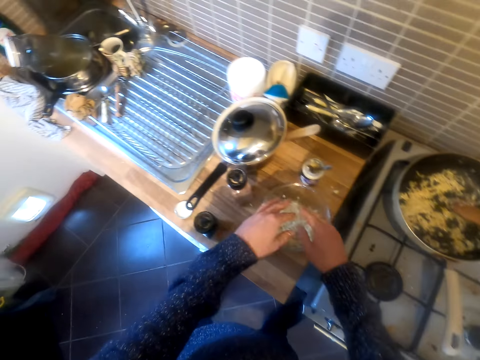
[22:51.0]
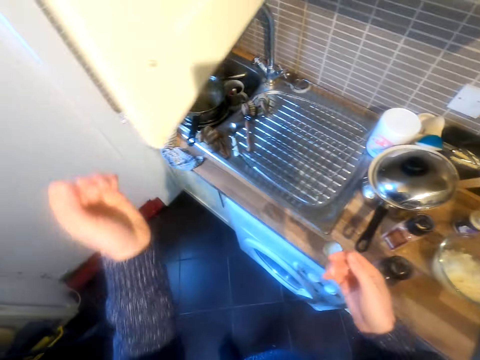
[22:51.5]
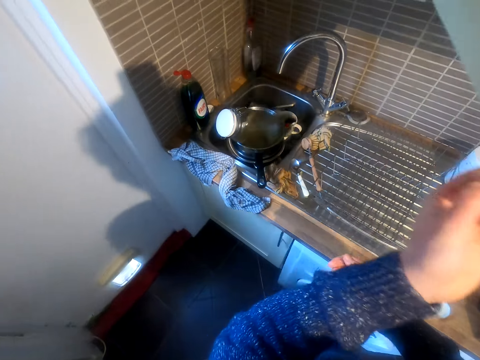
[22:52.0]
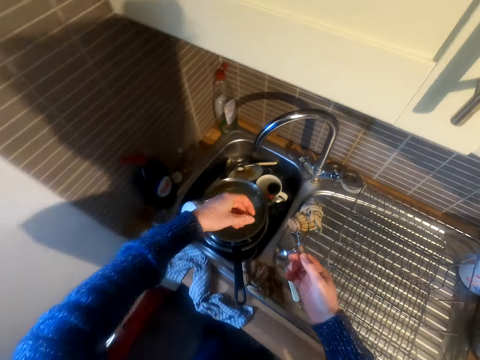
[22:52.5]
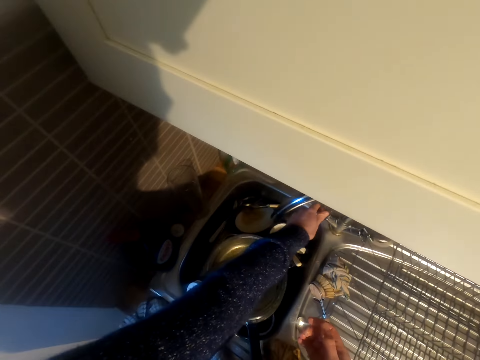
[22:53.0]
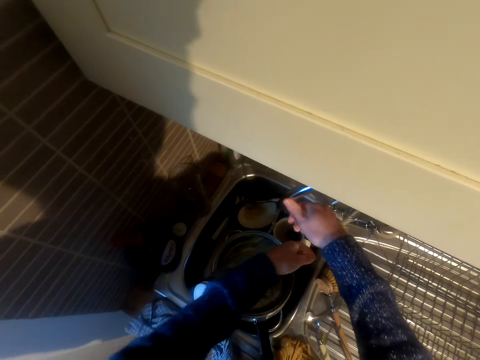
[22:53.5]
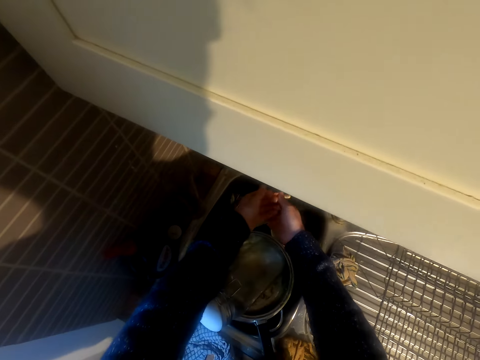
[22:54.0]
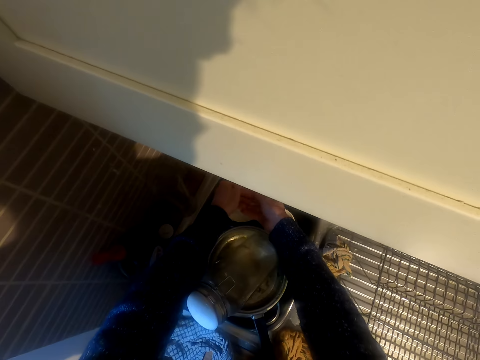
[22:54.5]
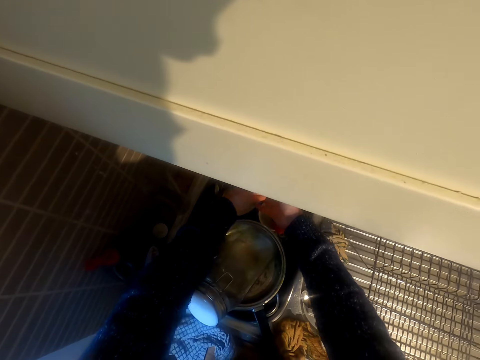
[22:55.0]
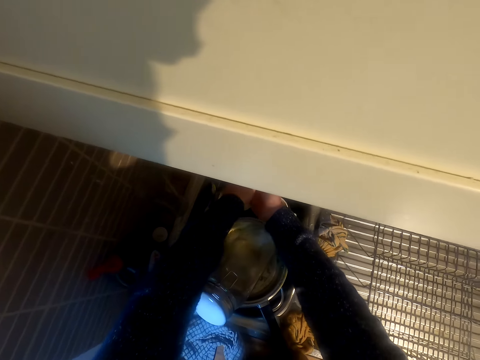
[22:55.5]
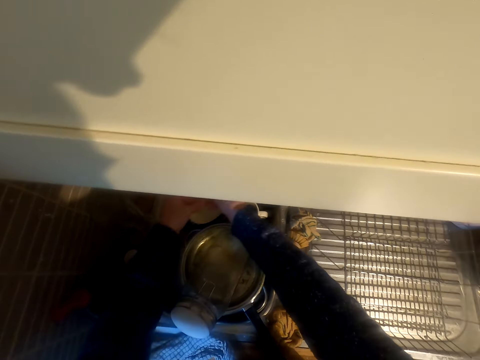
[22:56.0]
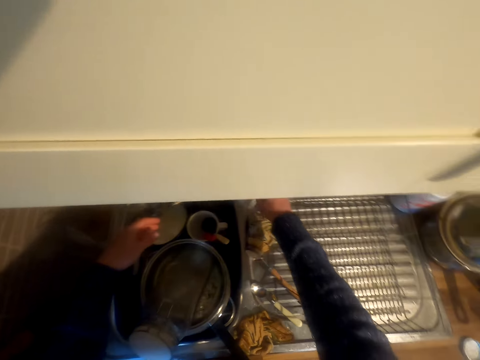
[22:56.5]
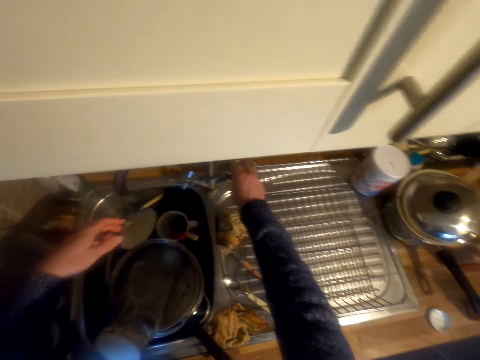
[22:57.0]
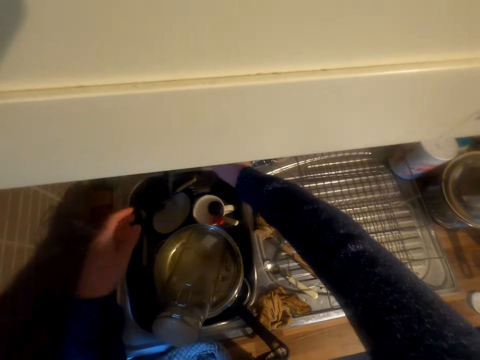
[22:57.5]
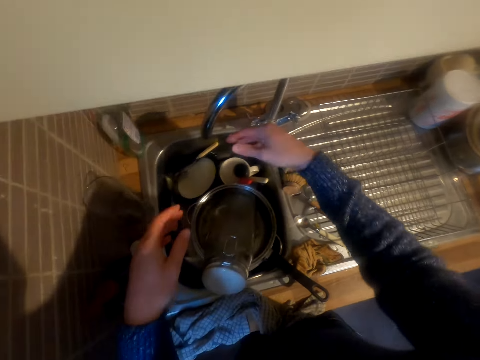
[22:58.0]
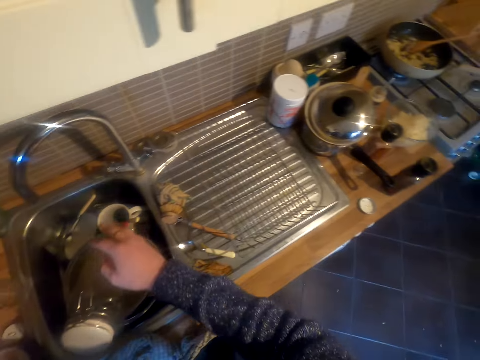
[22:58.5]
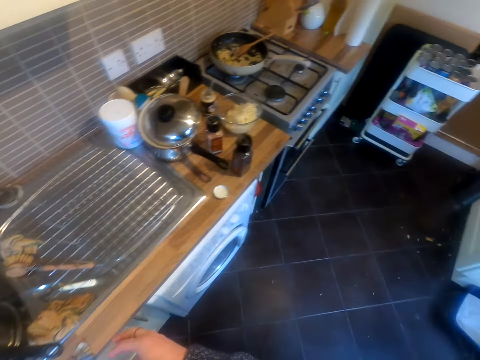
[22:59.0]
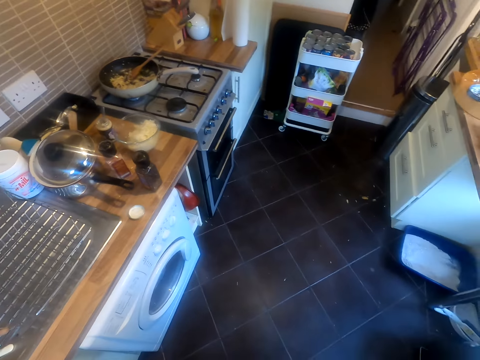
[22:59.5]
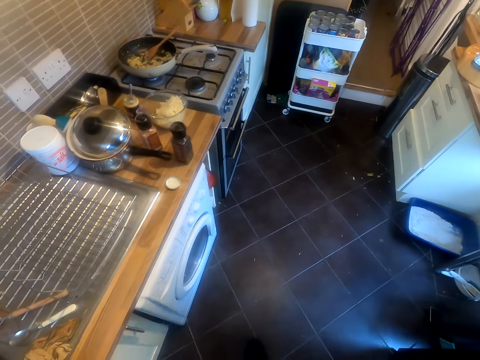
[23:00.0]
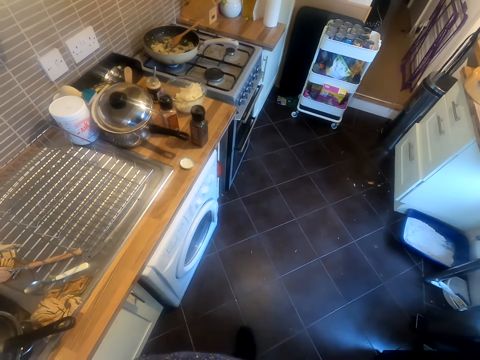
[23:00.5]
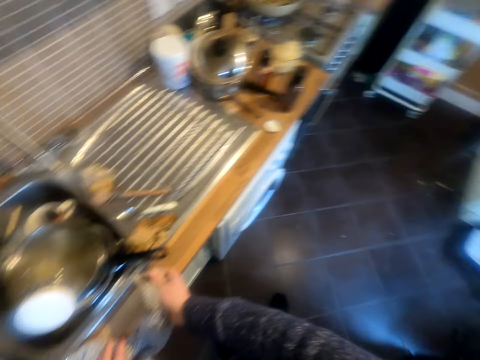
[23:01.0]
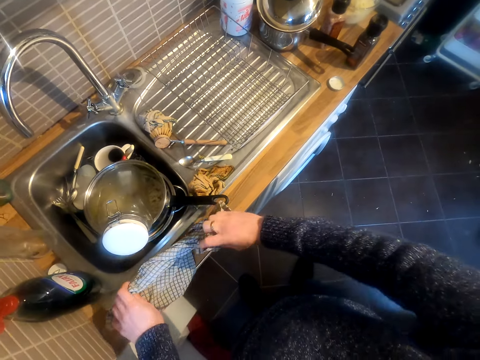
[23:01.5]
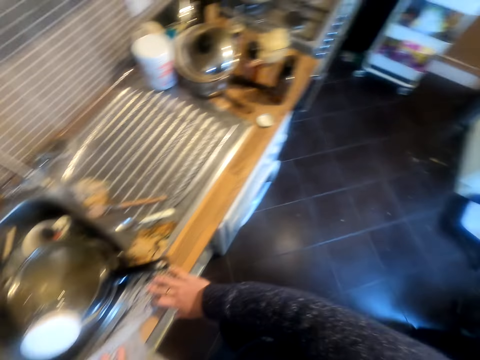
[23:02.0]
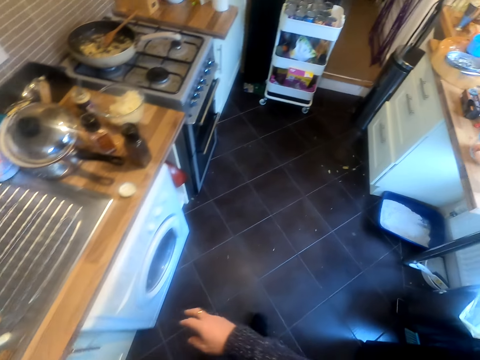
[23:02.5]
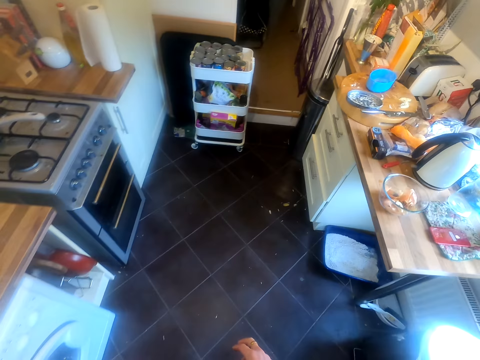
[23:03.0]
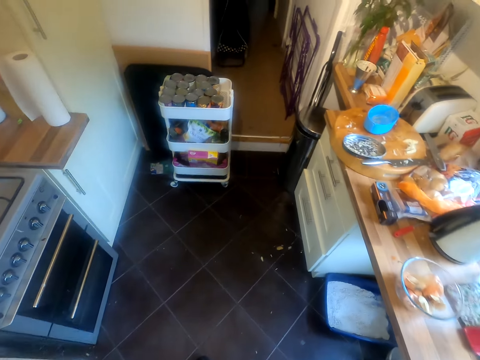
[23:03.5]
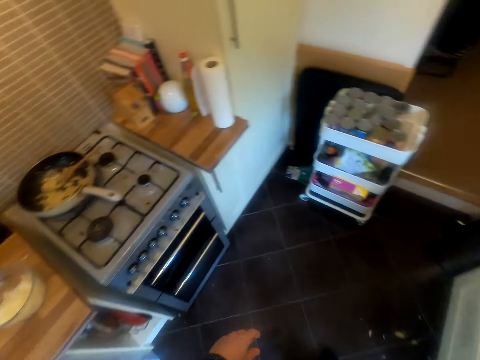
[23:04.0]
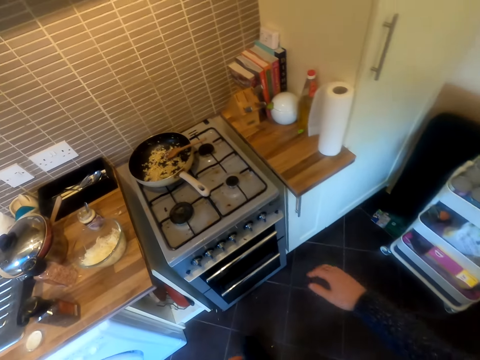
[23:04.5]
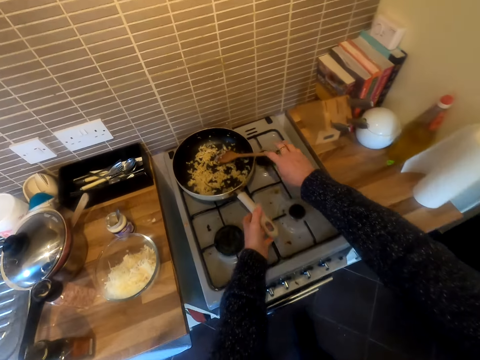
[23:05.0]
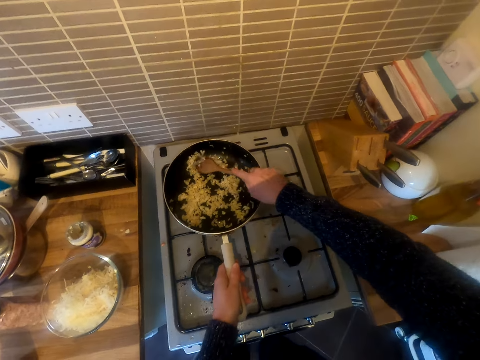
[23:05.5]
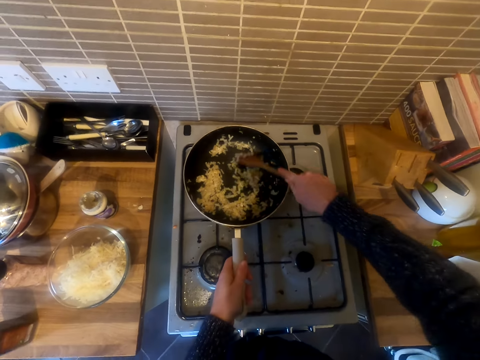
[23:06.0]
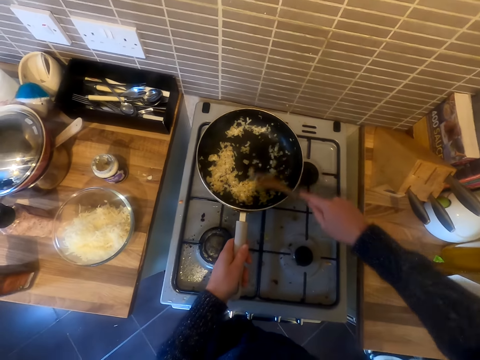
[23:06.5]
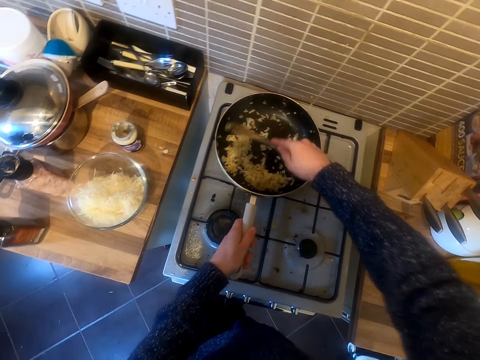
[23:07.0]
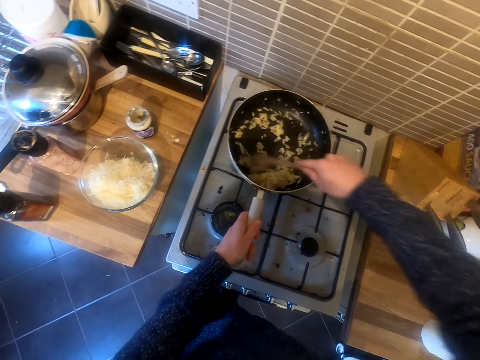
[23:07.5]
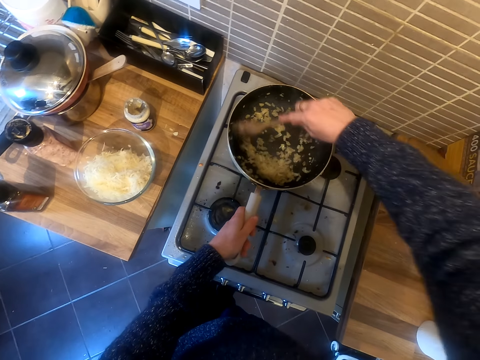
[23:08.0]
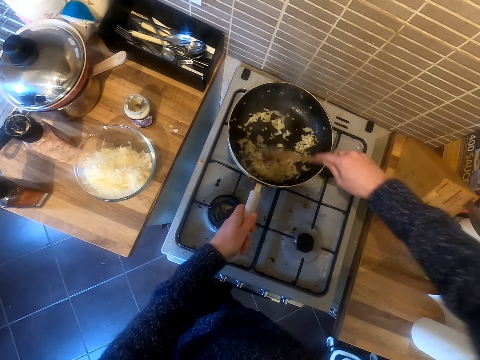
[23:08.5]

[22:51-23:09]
The camera wearer opens the tap. She washes her hands. She puts off the tap. She moves around. She wipes her hand with the towel. She walks around the kitchen. She stirs the food.

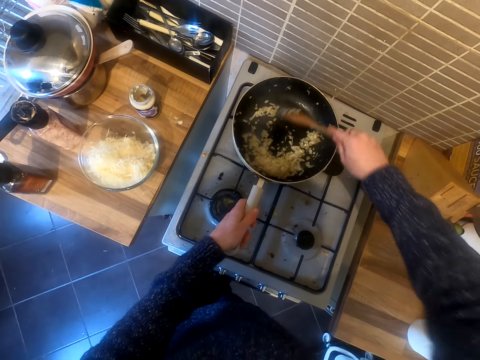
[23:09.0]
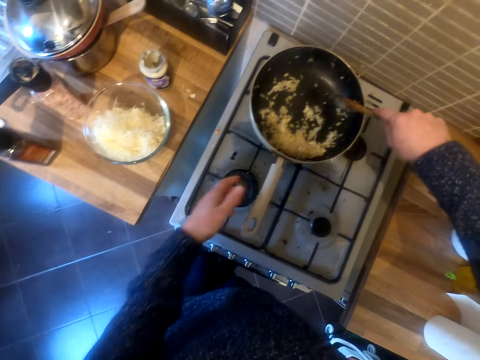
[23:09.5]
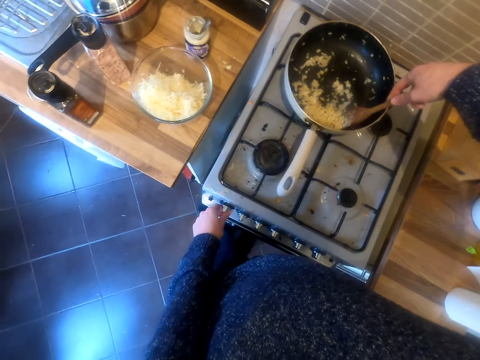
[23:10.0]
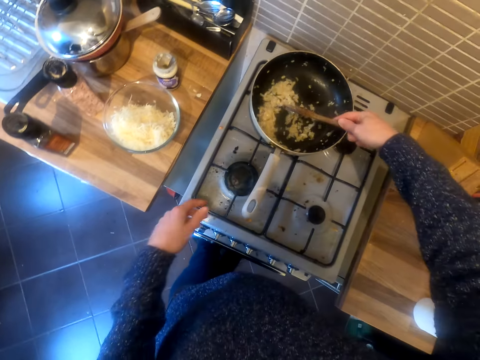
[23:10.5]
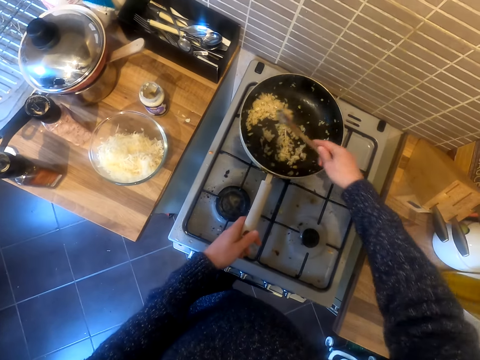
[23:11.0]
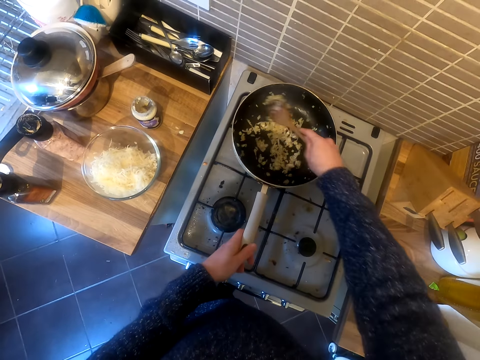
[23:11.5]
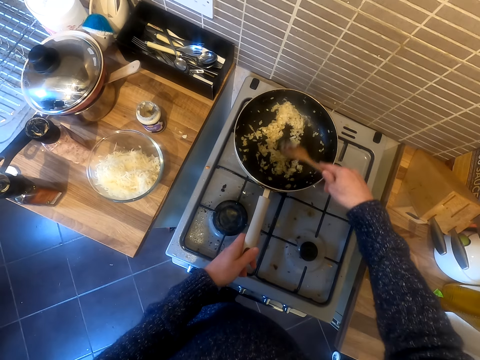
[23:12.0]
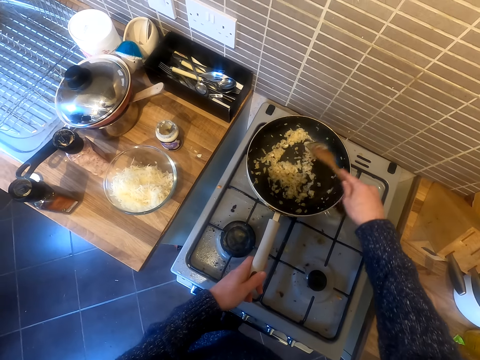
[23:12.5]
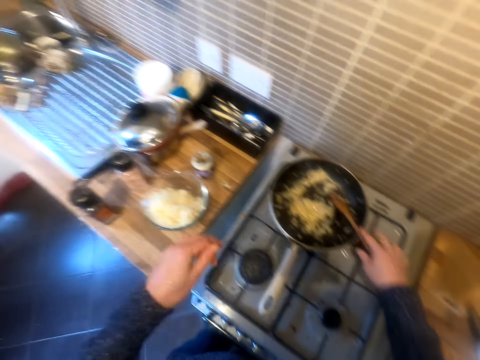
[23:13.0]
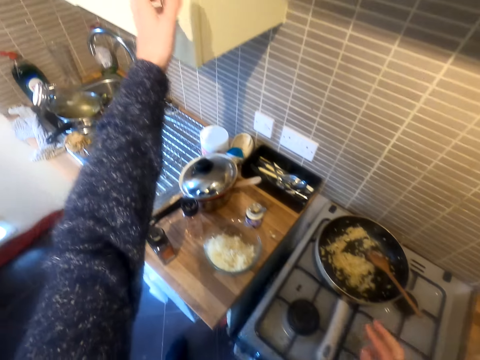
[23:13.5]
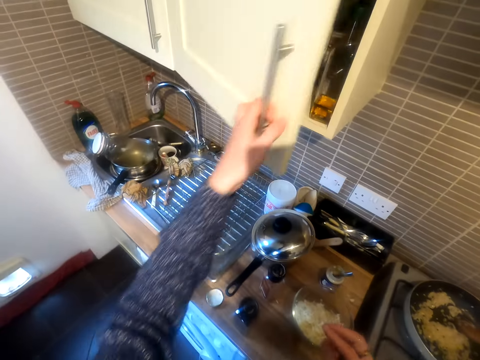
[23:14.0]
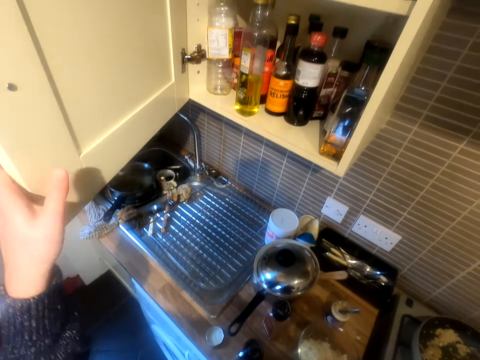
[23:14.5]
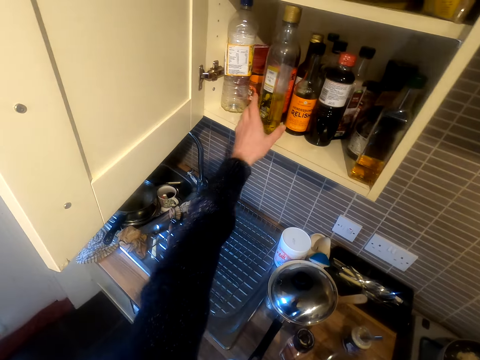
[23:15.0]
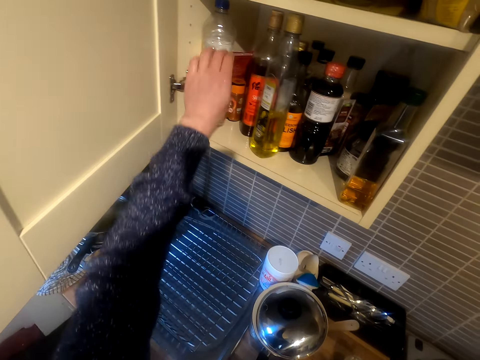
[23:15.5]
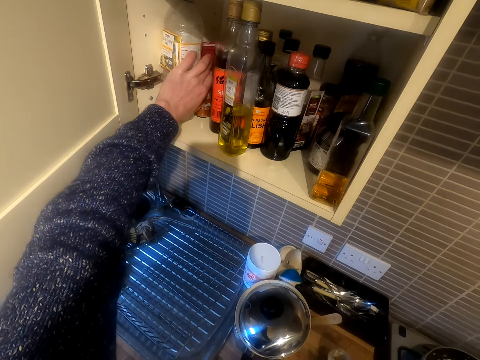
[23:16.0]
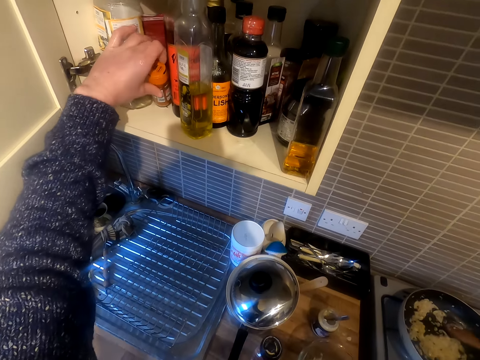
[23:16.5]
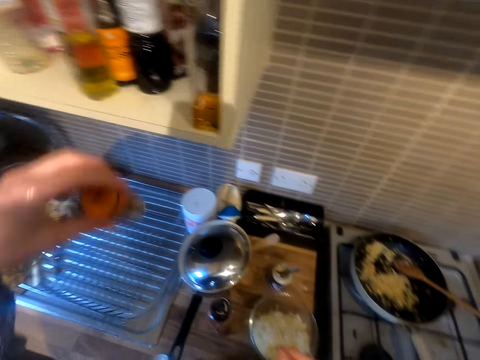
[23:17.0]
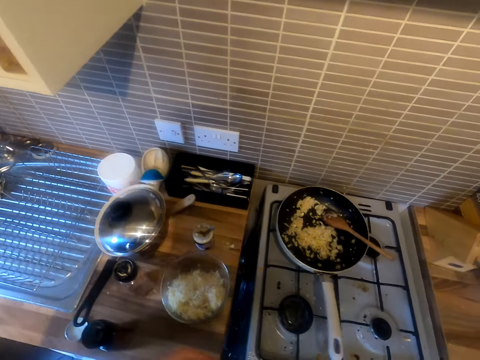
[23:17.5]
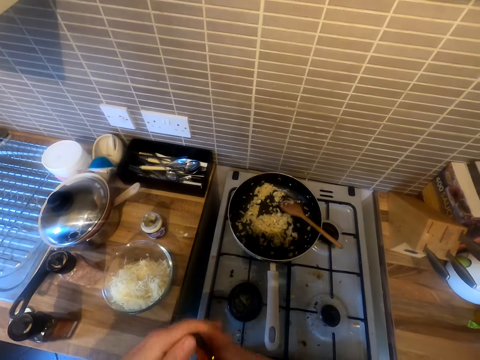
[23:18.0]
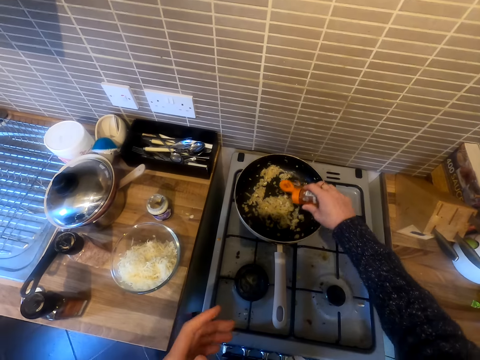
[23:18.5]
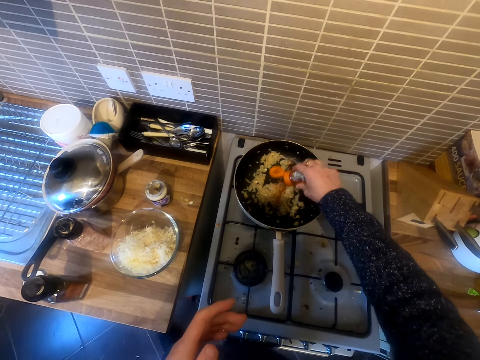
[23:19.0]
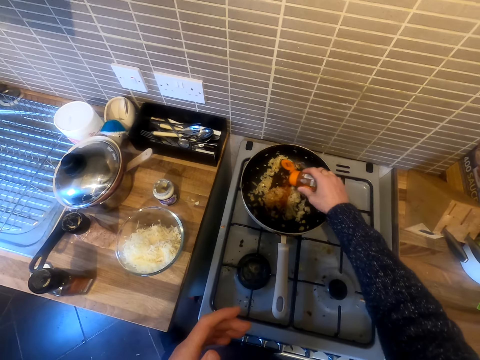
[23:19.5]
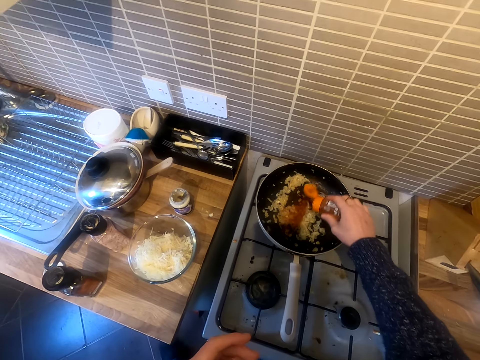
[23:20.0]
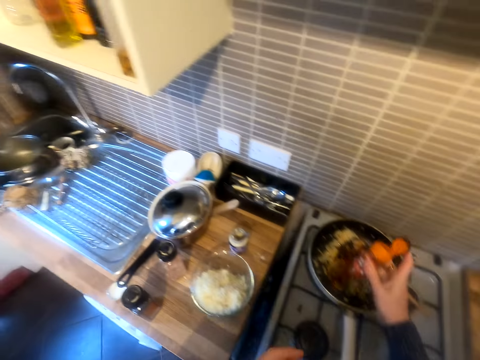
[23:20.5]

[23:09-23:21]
The camera wearer puts the gas off. They open the drawer. They pick the spice, the chilli, from the drawer and pour the spice in the food.
